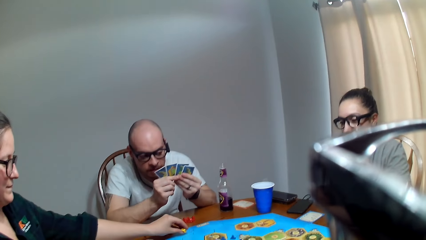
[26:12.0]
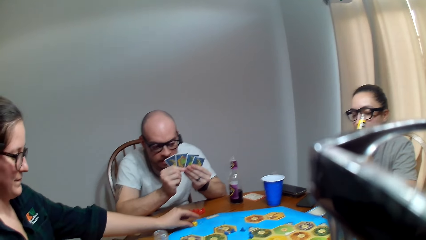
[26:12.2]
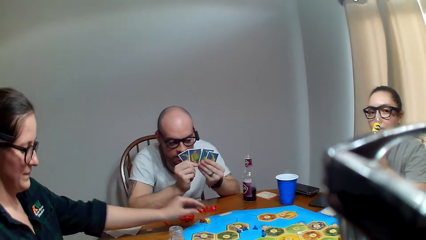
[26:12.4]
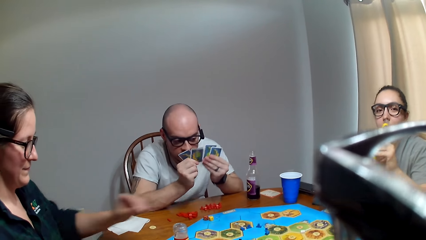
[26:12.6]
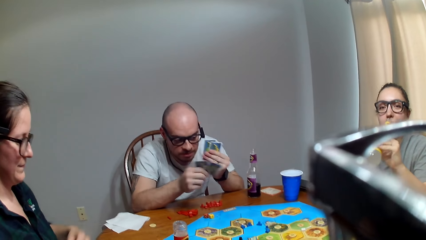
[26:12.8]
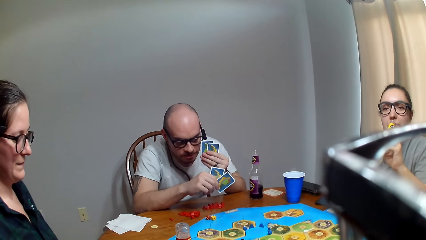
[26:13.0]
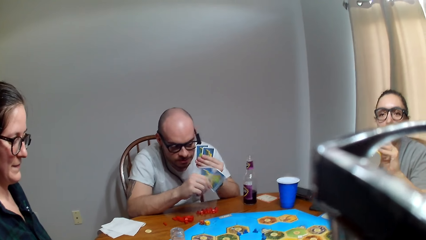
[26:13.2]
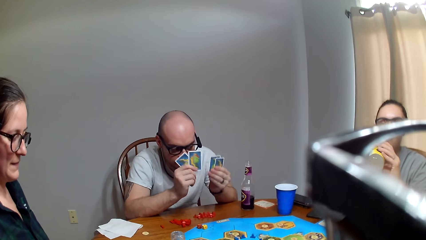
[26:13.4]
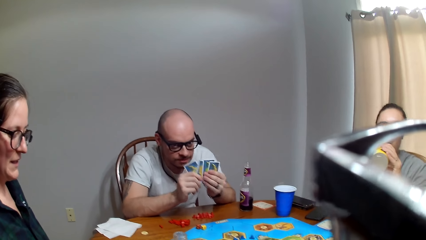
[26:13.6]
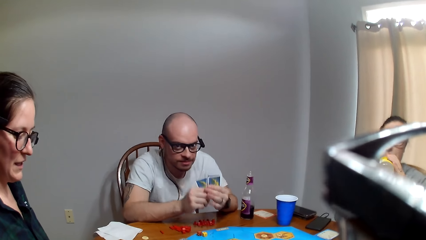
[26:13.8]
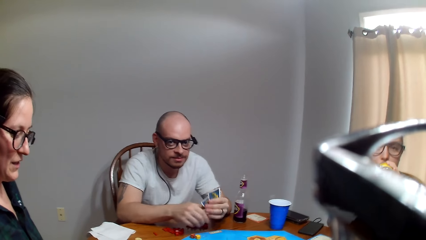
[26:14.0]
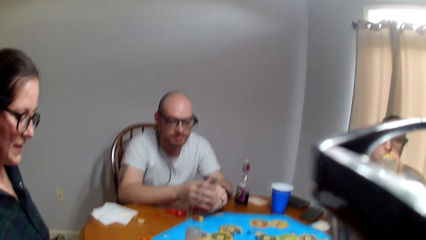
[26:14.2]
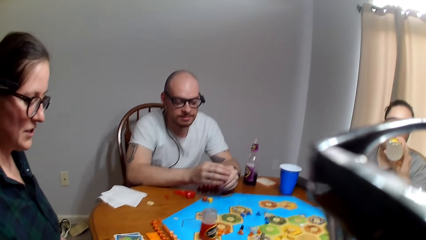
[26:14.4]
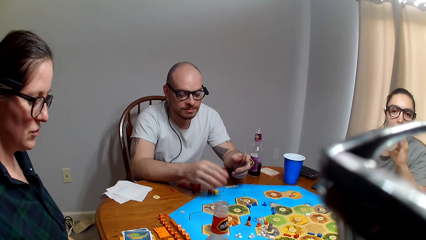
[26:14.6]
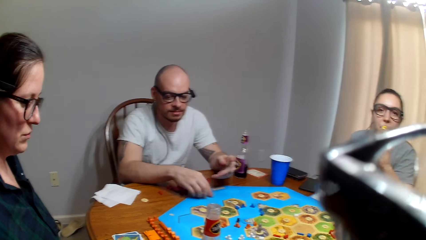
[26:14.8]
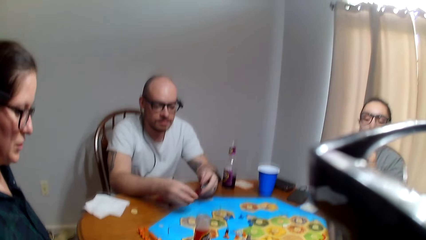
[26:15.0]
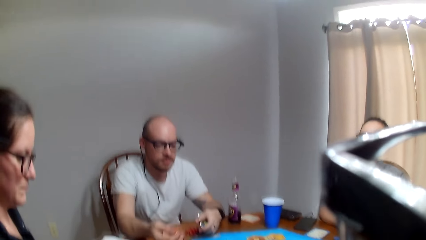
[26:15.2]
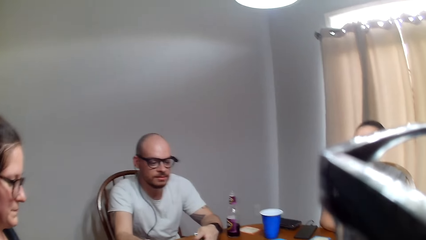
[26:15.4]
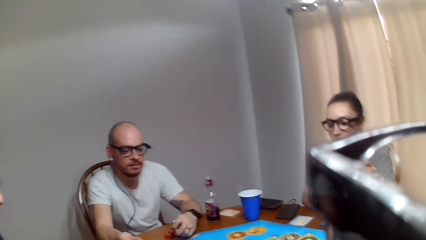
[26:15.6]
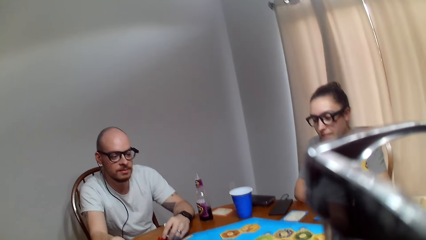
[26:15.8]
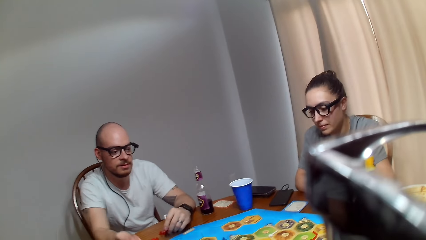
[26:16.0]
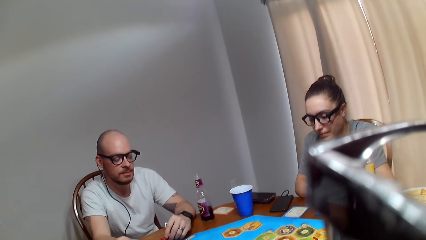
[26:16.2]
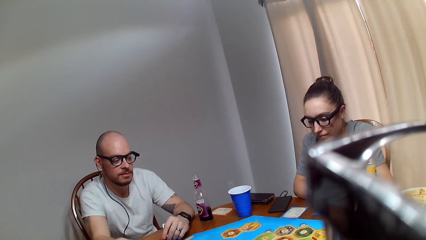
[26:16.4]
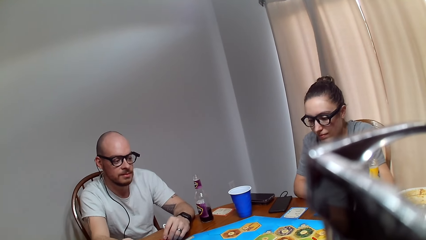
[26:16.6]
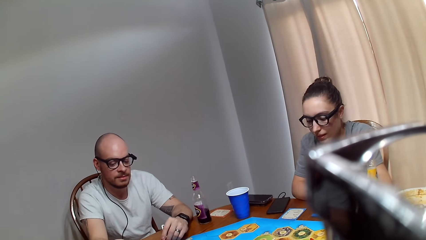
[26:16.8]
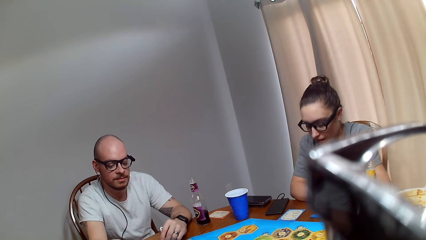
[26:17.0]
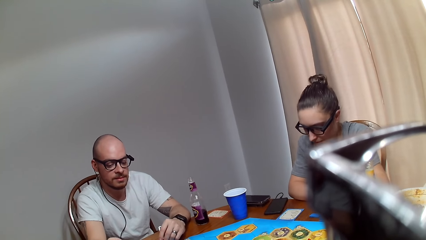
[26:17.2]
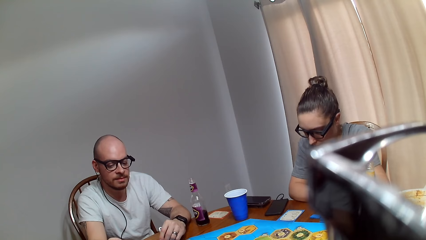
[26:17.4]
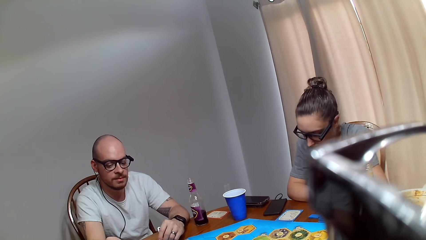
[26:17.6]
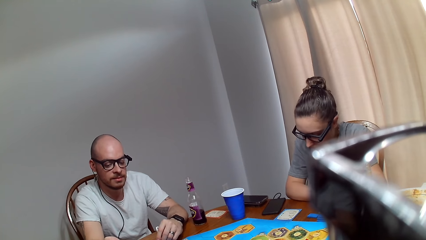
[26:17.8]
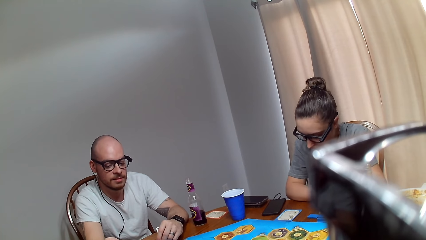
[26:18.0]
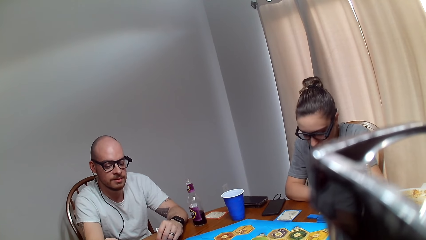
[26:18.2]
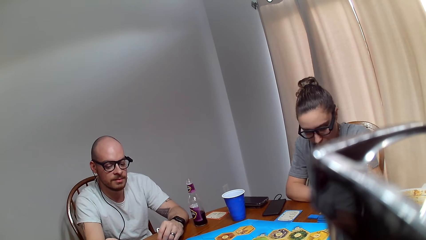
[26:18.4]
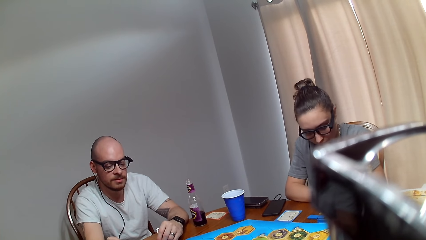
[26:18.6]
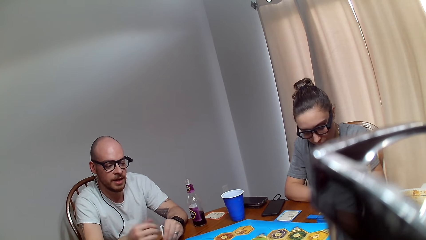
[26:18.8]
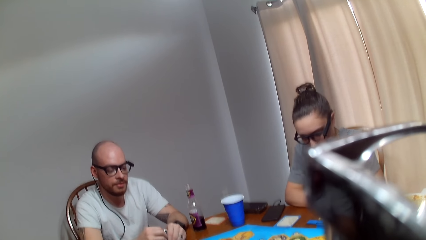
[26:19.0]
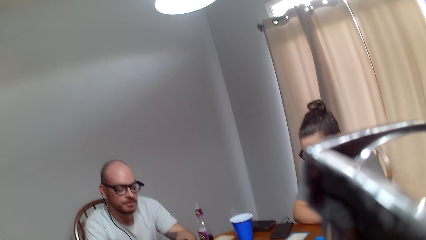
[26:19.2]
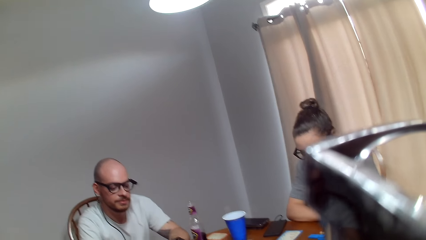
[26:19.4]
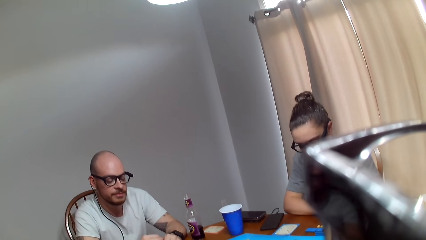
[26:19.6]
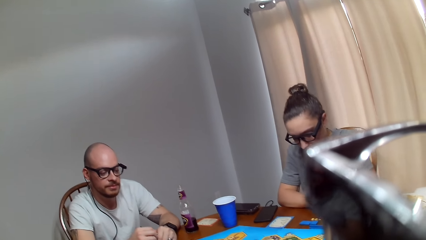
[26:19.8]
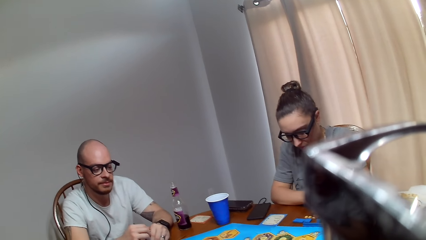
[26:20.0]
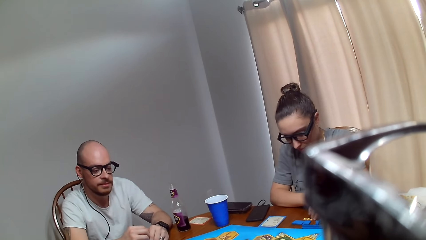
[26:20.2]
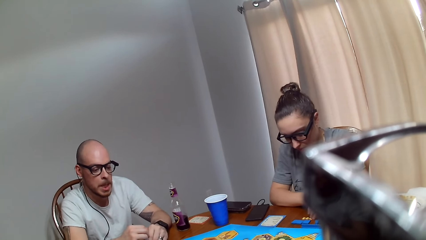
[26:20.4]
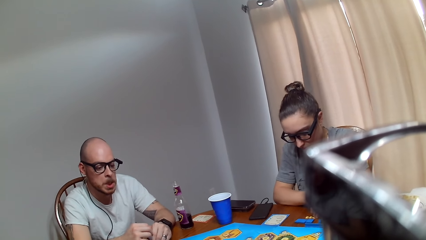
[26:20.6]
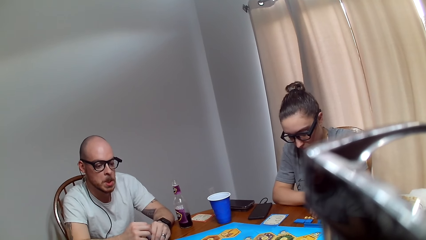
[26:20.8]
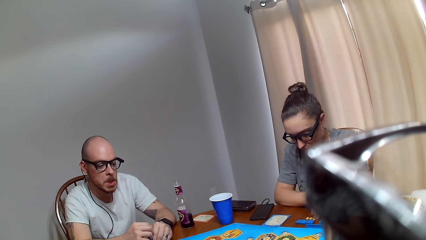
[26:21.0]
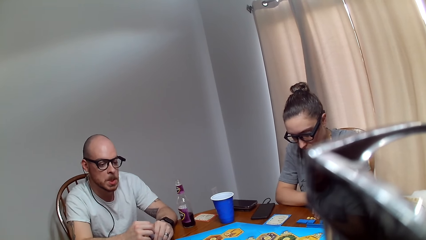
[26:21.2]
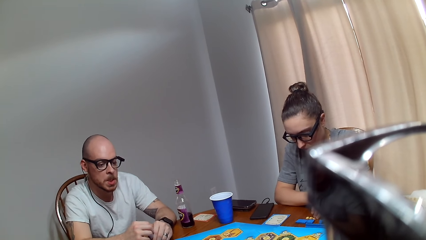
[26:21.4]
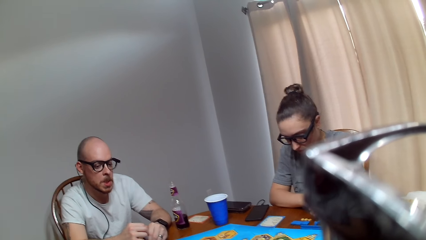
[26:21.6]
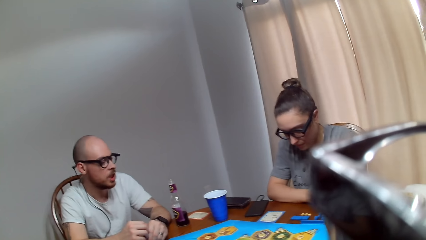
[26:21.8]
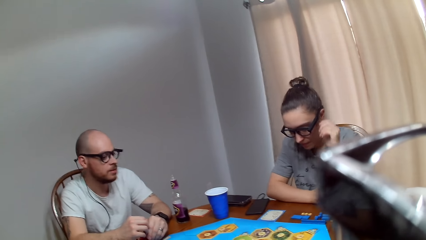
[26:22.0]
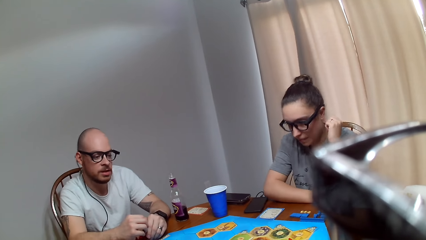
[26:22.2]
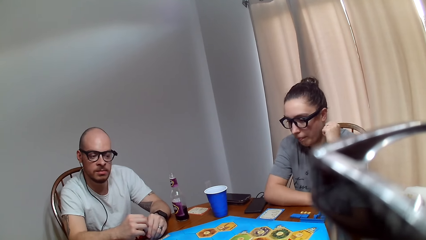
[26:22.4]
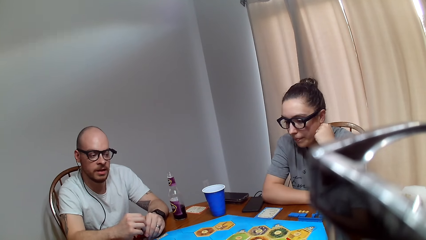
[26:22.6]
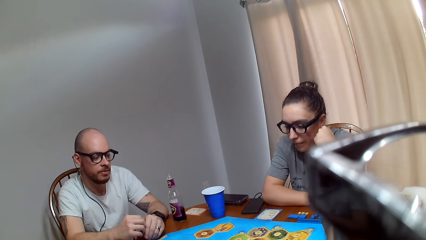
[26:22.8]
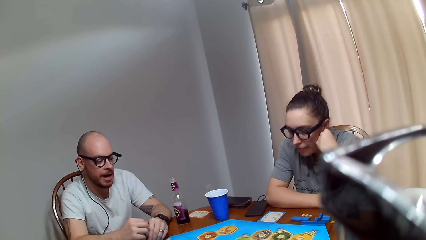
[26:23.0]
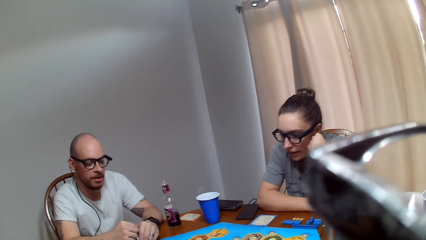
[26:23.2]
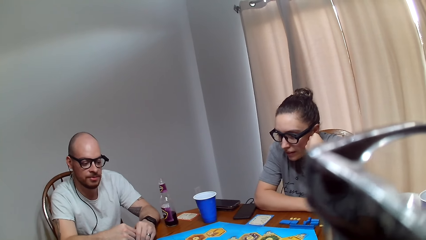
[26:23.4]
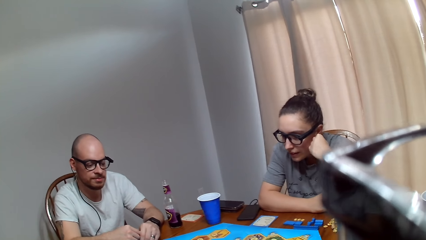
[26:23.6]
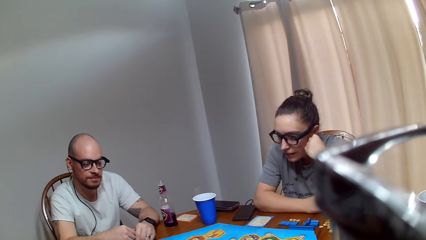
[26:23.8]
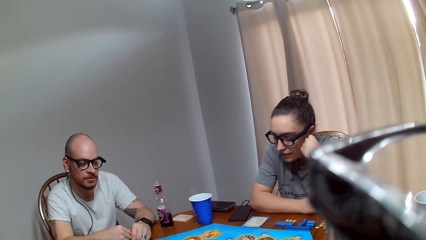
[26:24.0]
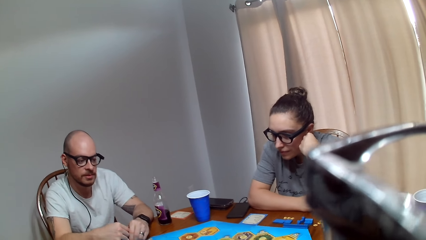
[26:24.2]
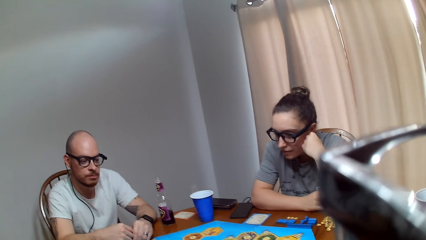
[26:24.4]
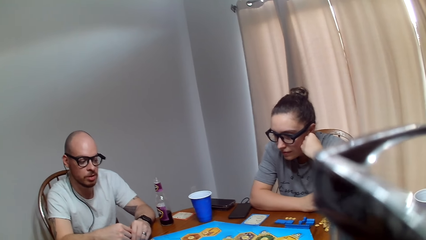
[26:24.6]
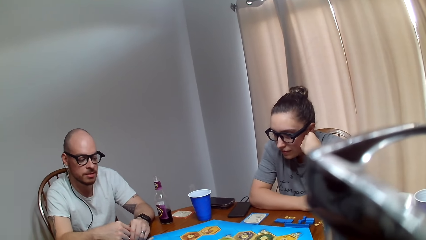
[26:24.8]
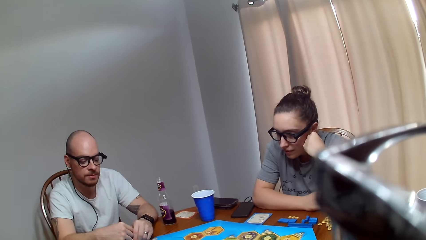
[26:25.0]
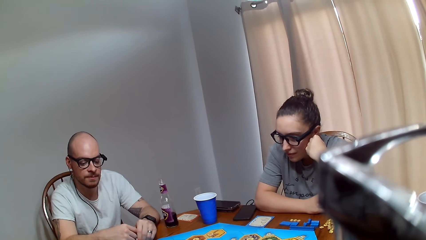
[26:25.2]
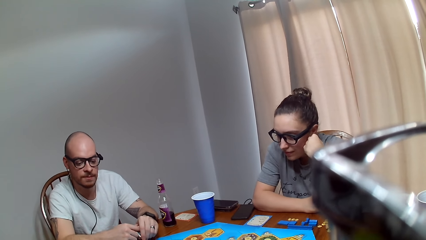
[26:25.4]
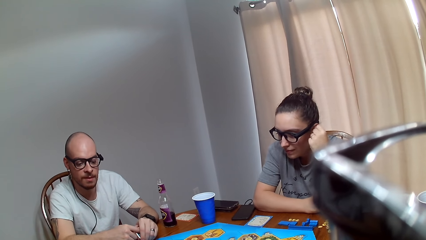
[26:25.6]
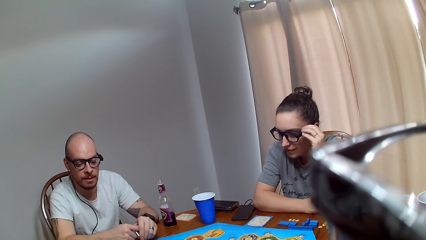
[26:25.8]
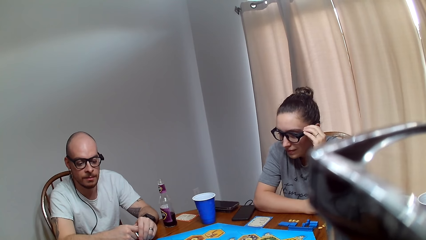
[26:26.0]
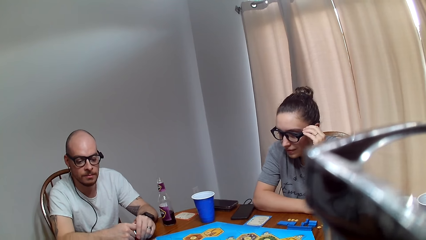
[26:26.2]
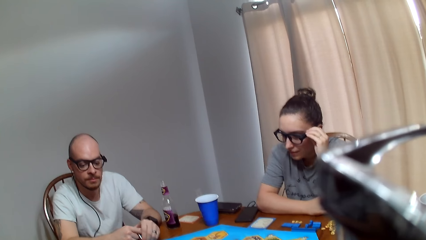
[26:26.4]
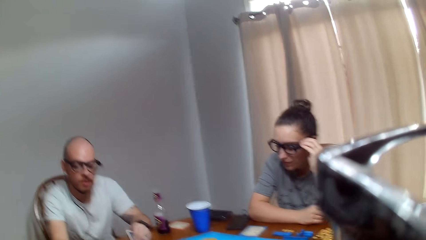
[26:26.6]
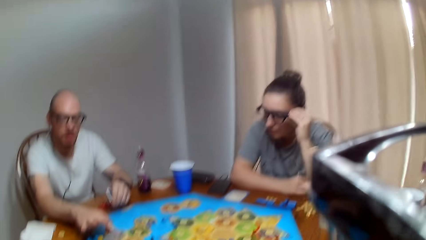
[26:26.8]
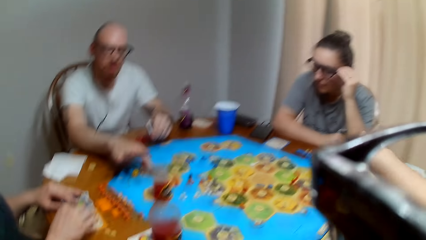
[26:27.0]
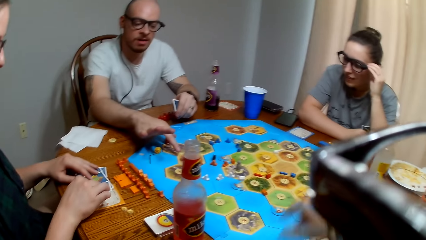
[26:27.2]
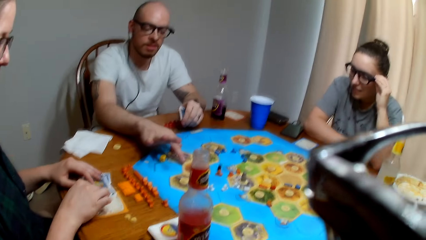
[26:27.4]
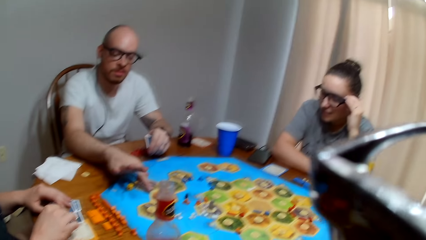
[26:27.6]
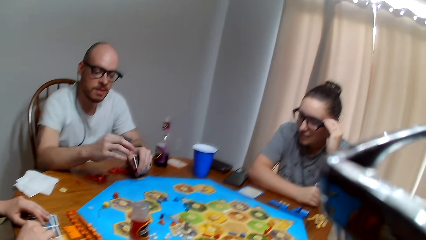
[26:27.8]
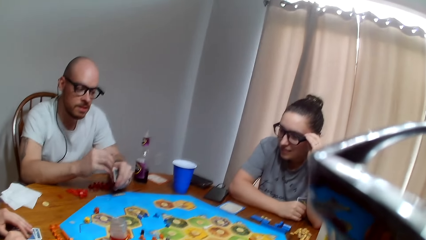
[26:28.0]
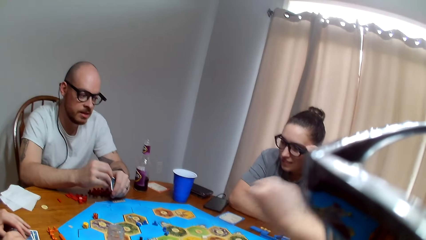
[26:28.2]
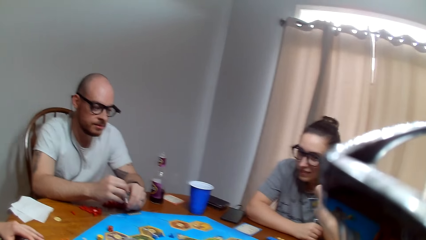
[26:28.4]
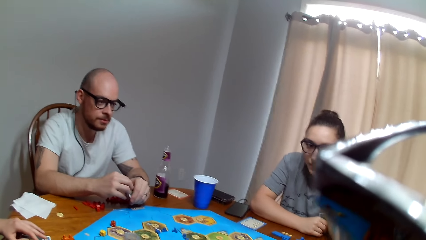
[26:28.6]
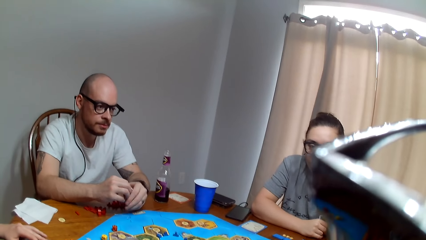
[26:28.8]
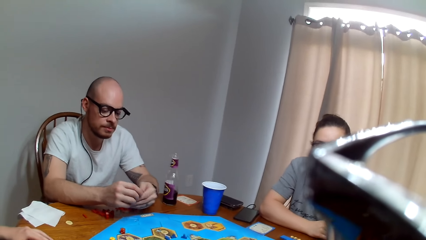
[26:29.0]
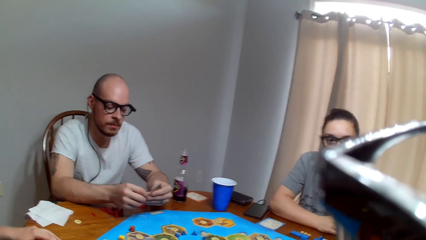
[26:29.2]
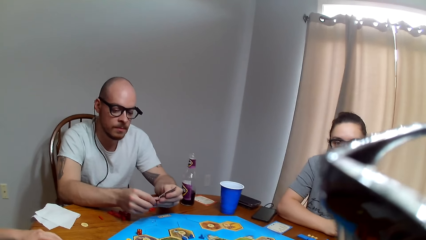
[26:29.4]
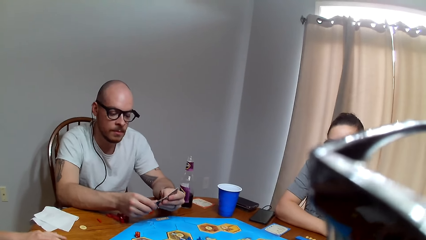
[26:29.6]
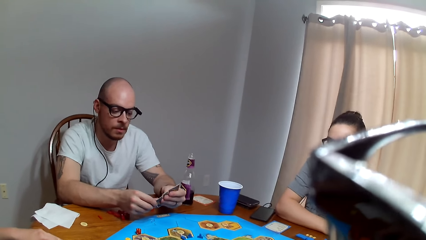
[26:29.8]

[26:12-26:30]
A man spreads out the cards. A woman moves the dice. Another woman places a chip on the board. A third woman drinks juice. The first woman speaks to the camera wearer. The man picks up the dice, rolls the dice, and shakes the dice in his hand. The man speaks. The man converses. The man points on the board. The first woman arranges the cards on the table. The camera wearer makes a sound. The man spreads the cards.
